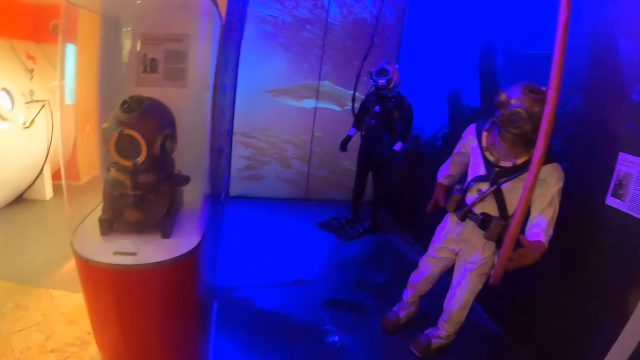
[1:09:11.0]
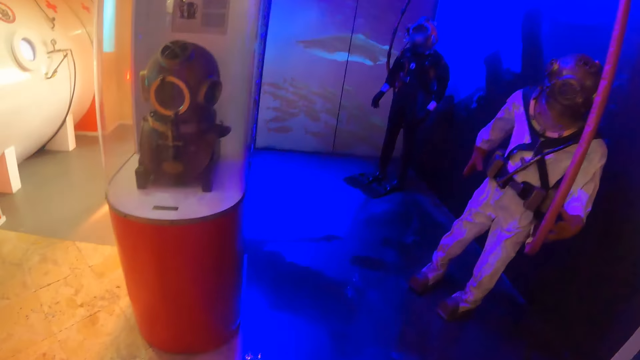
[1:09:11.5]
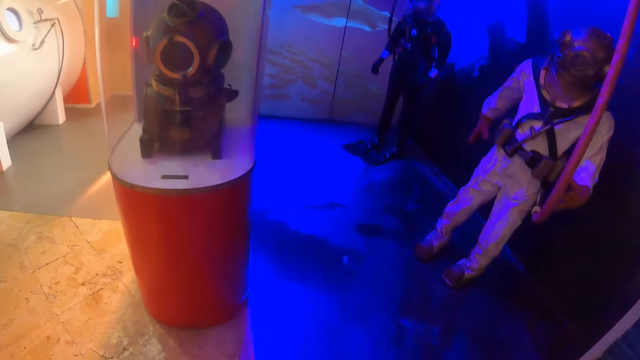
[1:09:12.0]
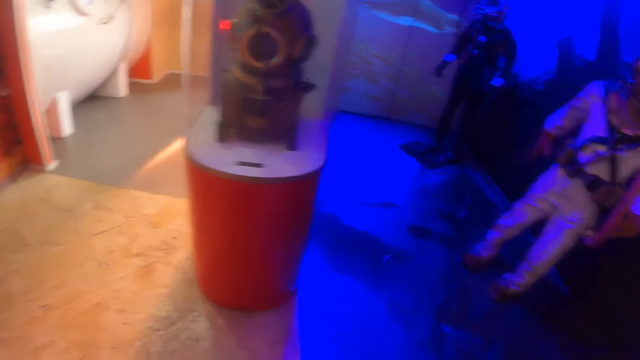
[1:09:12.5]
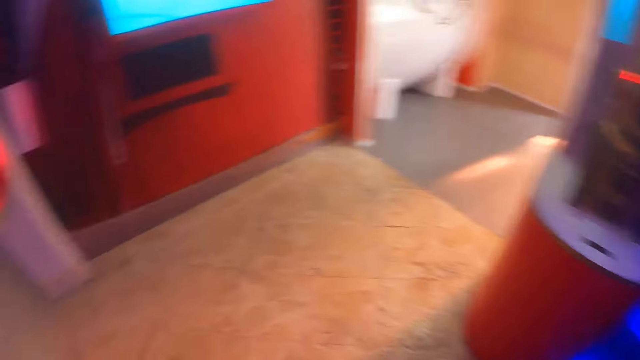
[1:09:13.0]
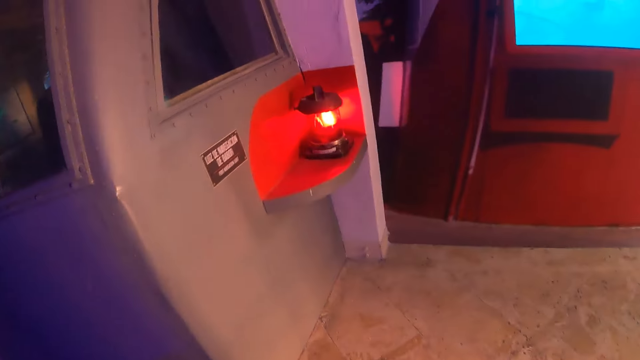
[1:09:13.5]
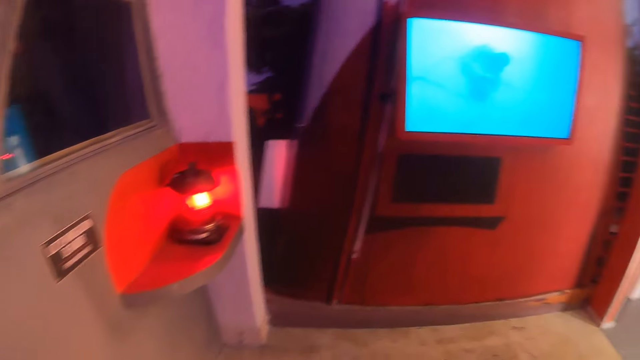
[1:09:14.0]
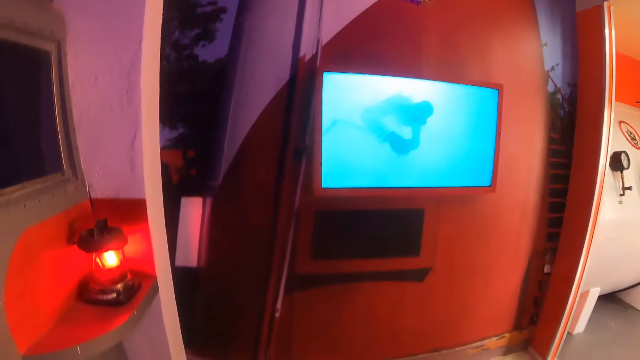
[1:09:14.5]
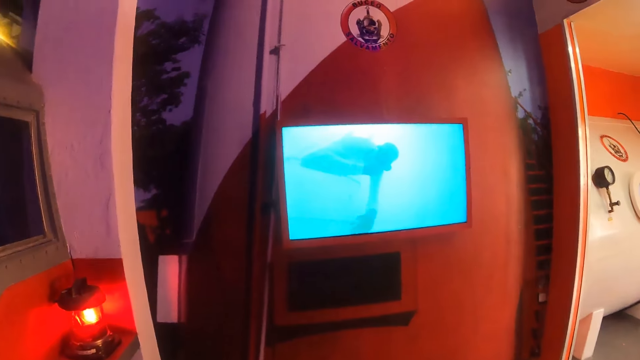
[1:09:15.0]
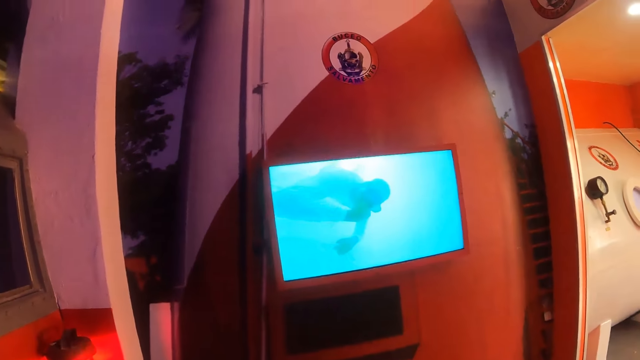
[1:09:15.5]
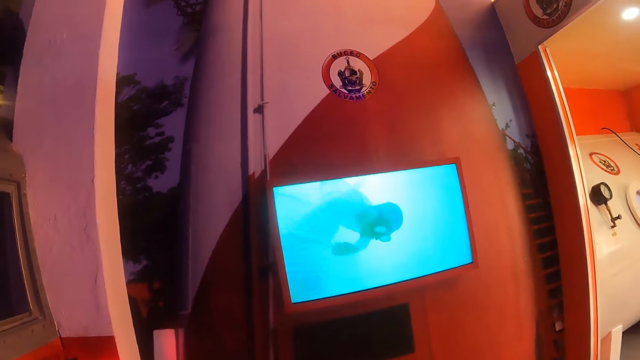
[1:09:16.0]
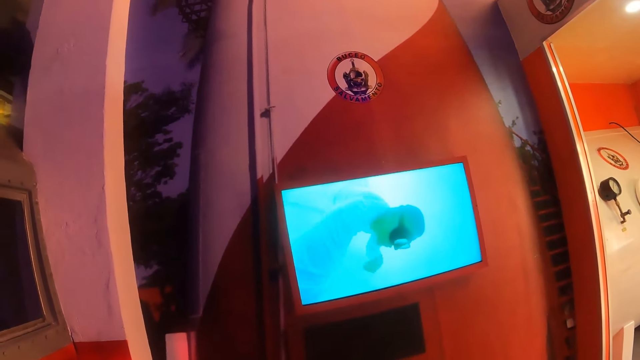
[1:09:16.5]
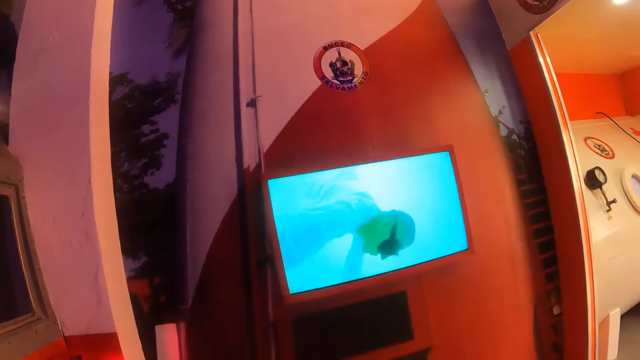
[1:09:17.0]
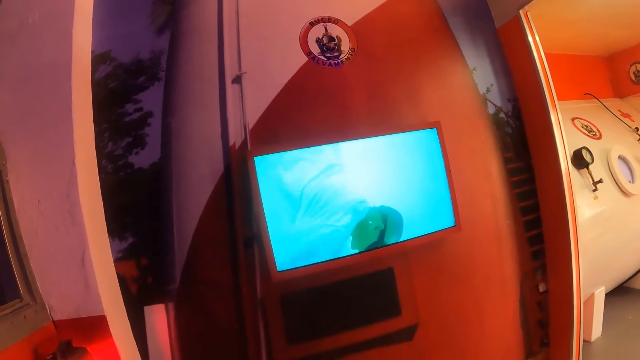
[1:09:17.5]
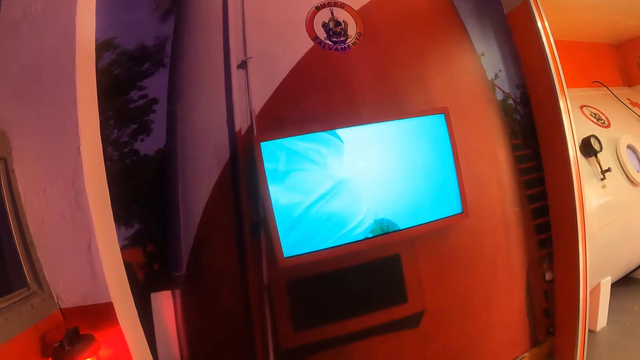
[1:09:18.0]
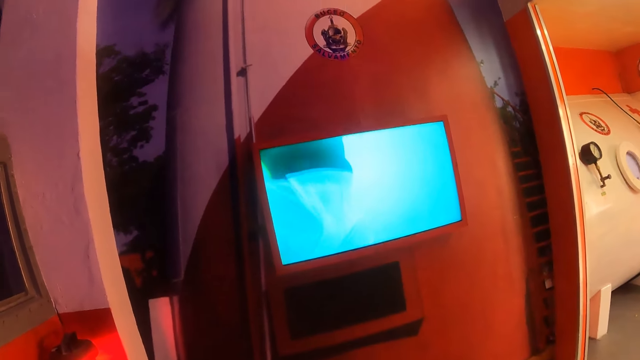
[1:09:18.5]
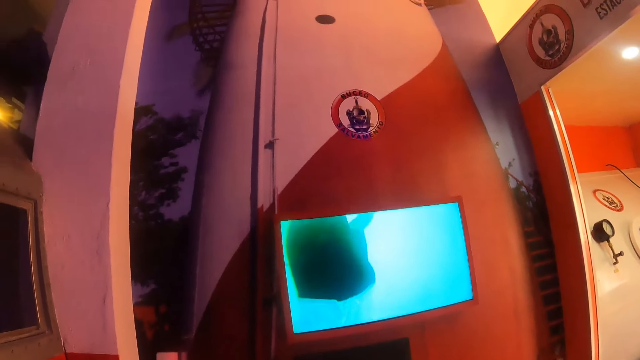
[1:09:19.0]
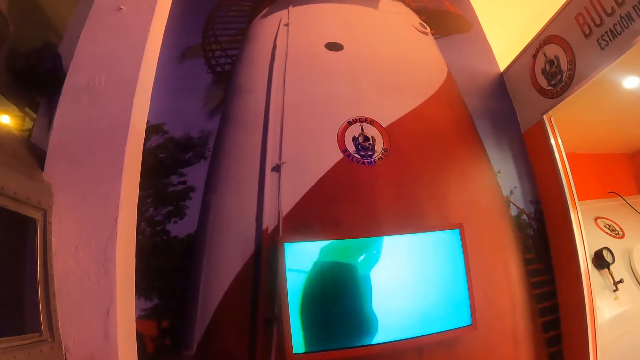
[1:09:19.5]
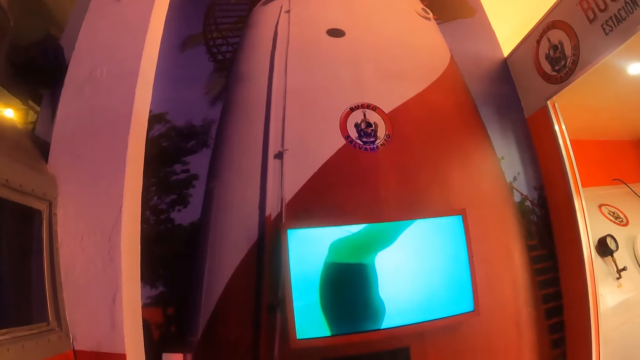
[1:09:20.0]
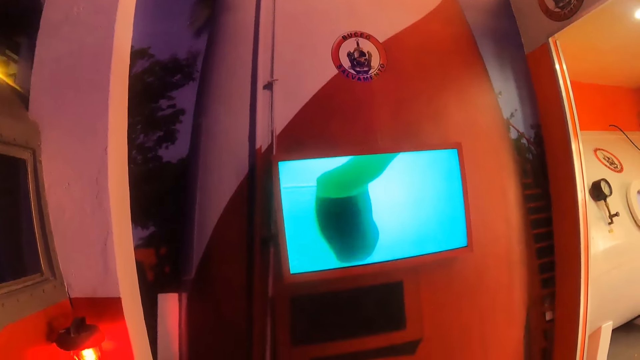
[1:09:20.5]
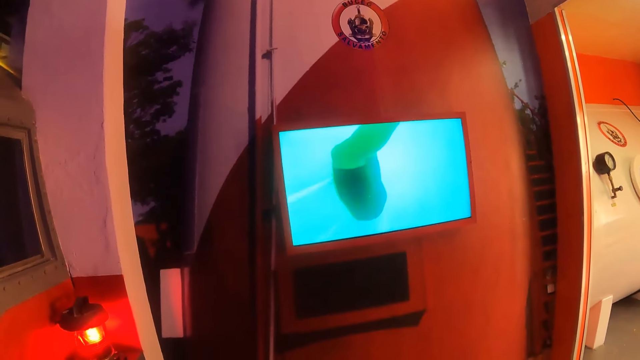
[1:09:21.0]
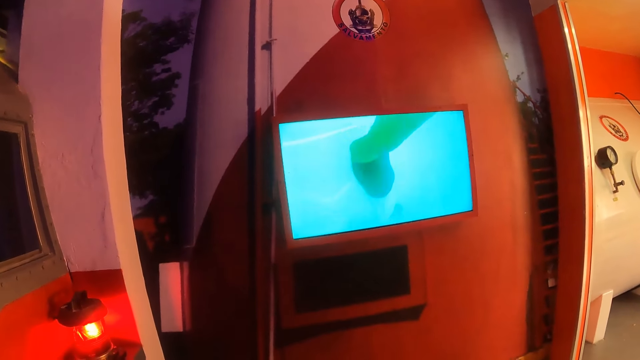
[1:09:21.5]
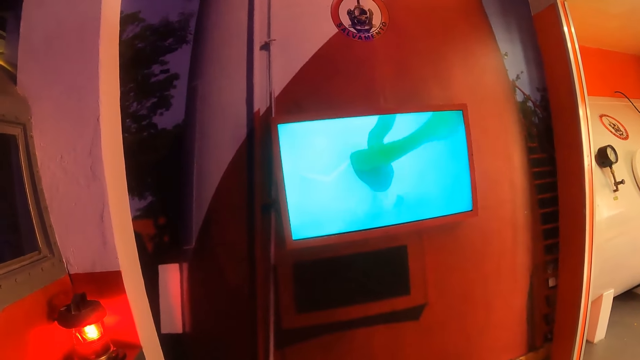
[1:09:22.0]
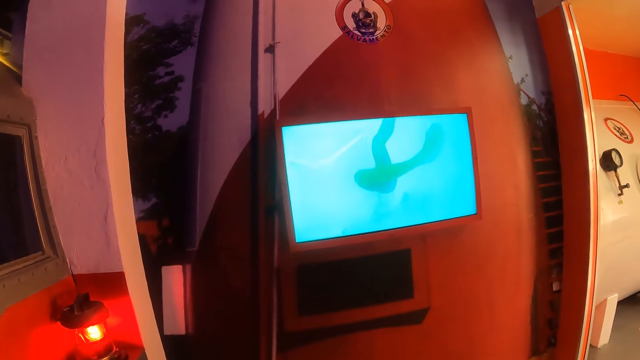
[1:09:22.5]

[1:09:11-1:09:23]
The camera wearer watches the screen display.

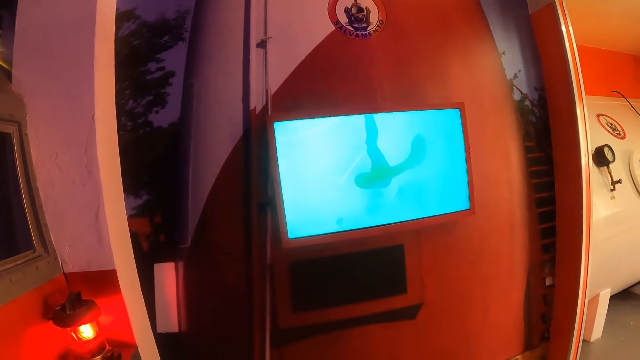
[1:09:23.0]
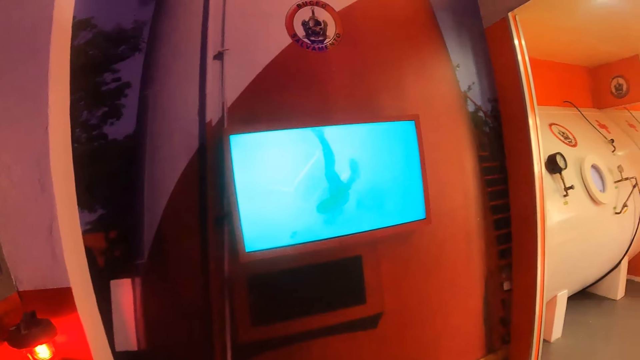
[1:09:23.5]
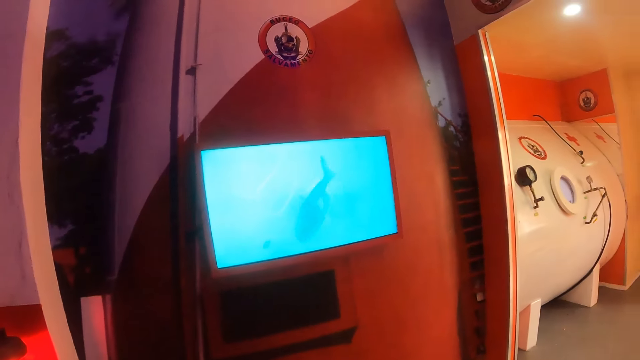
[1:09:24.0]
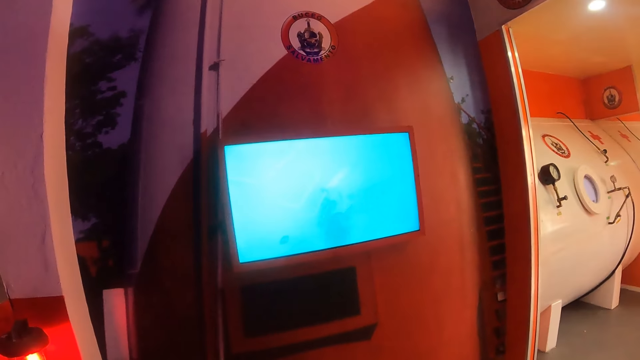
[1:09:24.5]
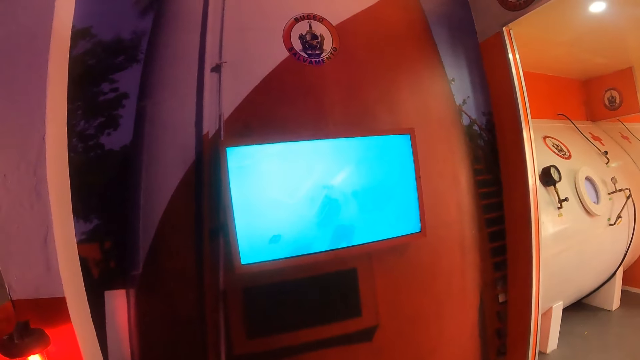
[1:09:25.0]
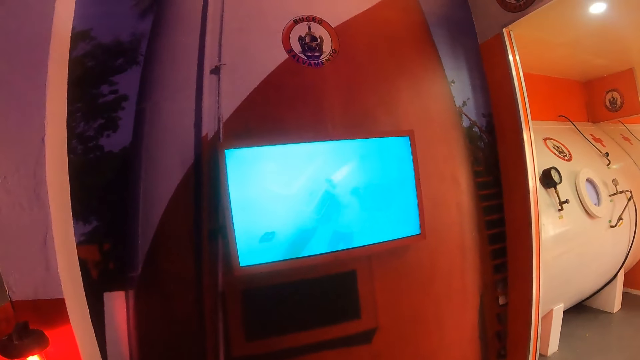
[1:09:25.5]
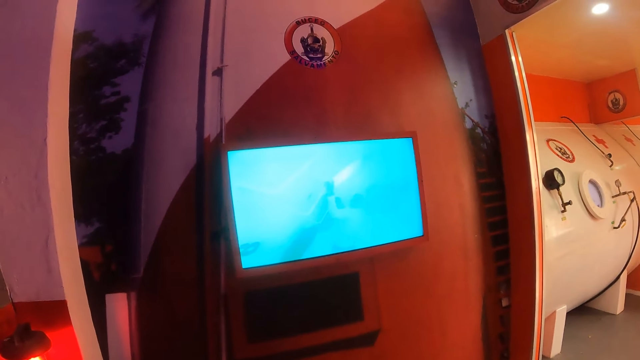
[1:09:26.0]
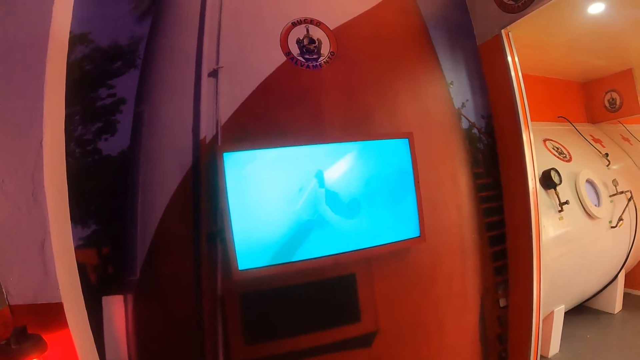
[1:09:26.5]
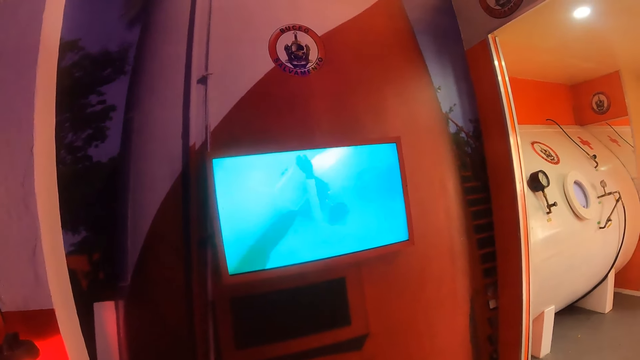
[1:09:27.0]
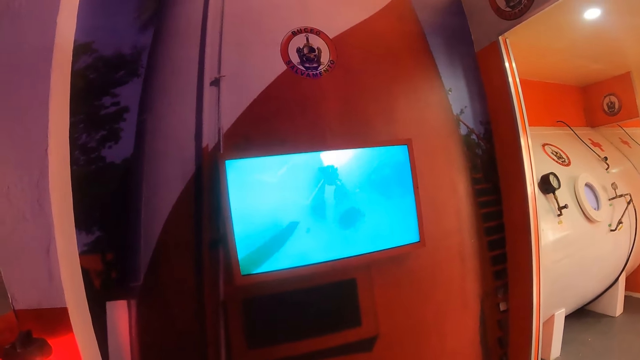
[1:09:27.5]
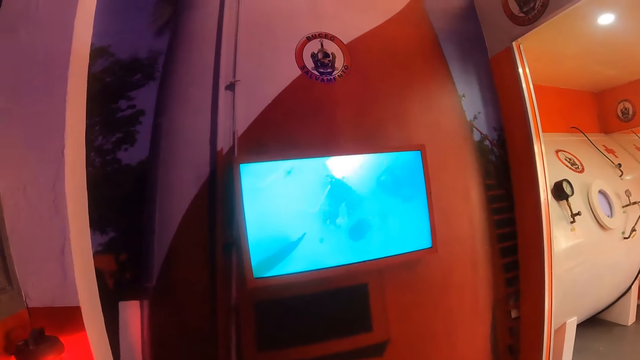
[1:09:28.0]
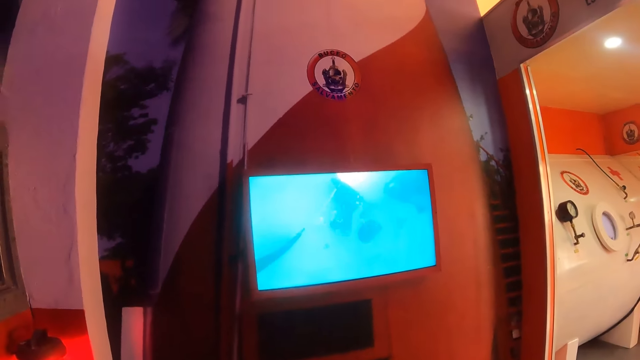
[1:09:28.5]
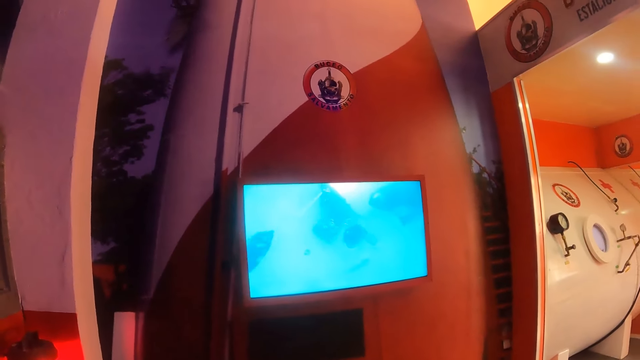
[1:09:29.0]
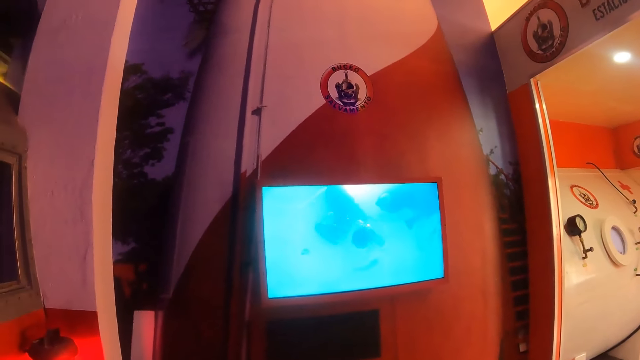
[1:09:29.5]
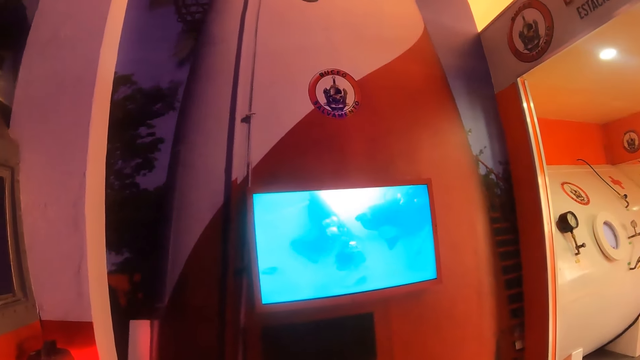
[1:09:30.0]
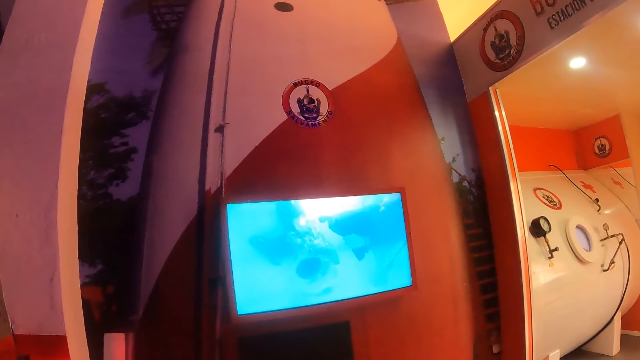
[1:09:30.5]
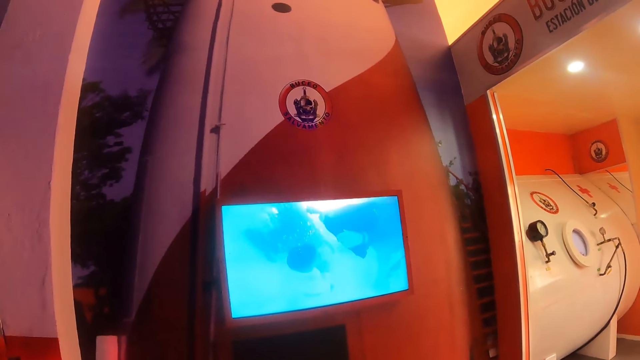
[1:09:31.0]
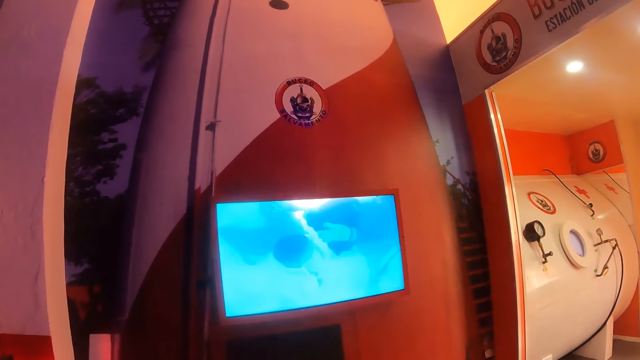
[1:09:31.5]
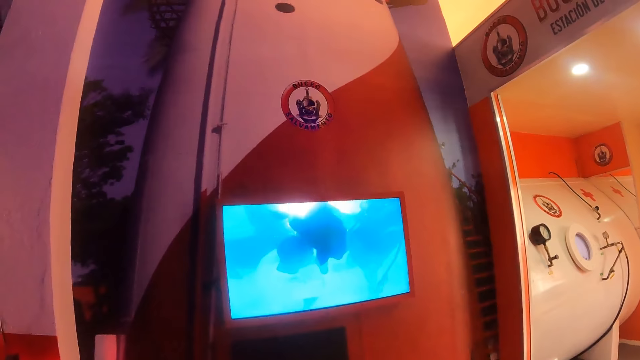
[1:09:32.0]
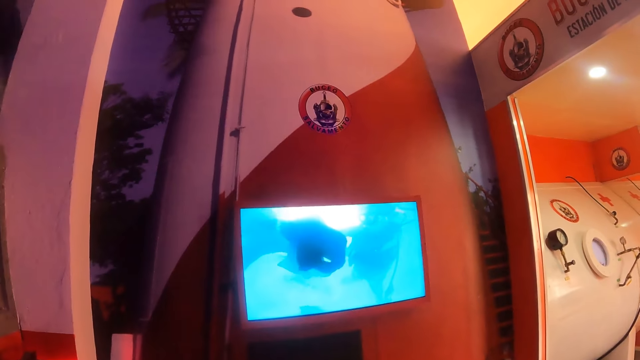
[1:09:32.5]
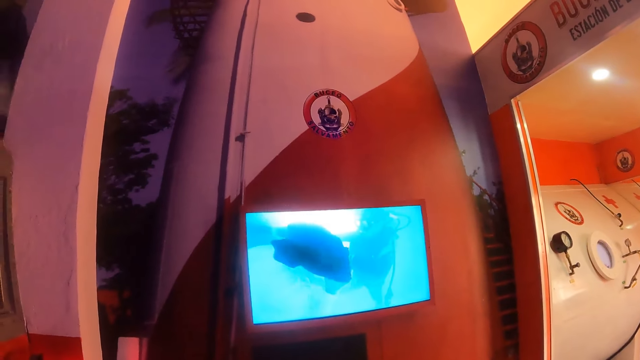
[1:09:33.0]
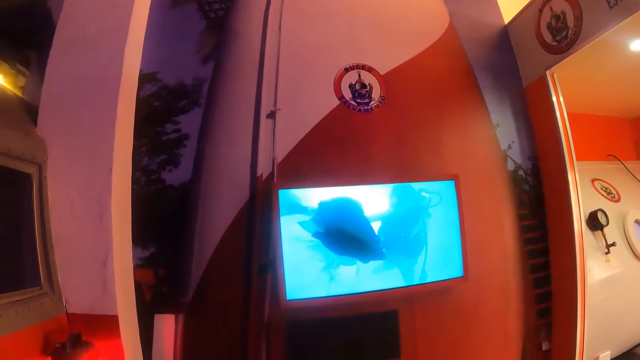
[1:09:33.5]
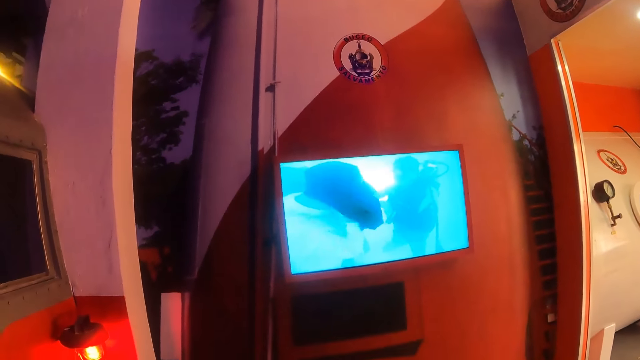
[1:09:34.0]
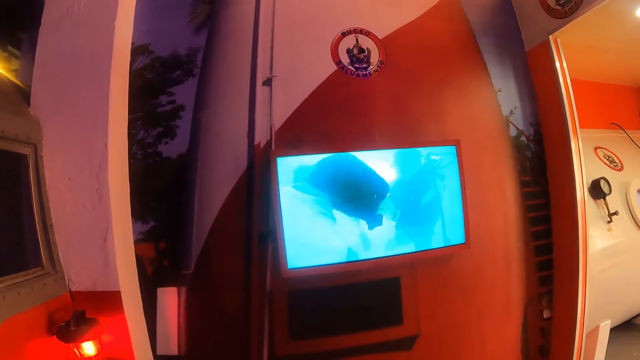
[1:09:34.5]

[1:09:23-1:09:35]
The camera wearer looks at the computer.
